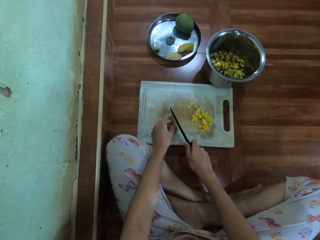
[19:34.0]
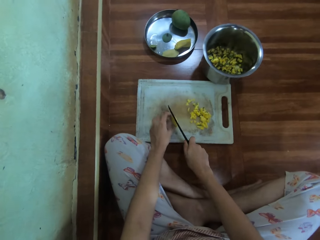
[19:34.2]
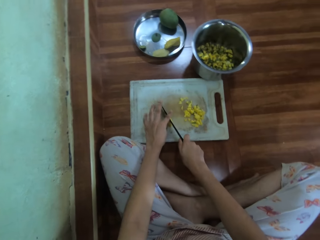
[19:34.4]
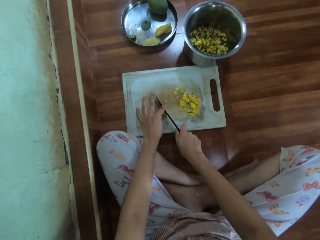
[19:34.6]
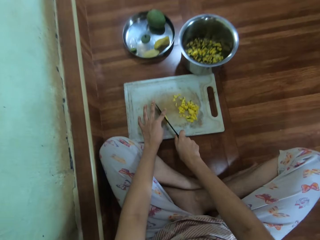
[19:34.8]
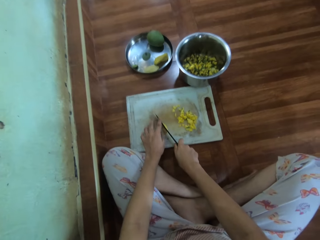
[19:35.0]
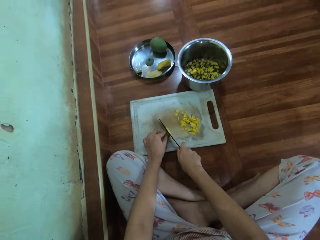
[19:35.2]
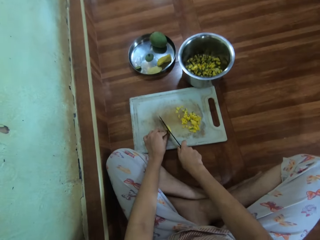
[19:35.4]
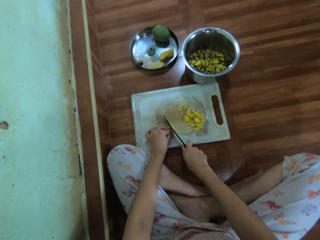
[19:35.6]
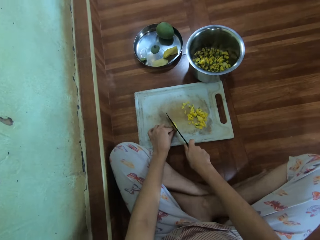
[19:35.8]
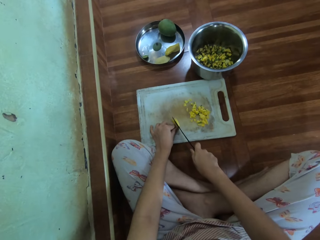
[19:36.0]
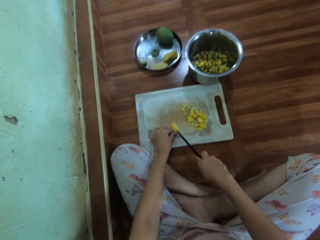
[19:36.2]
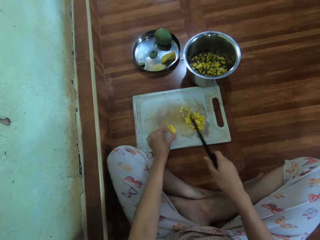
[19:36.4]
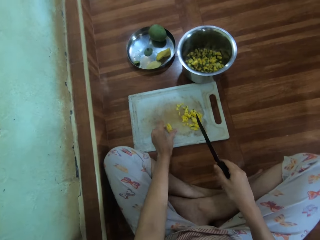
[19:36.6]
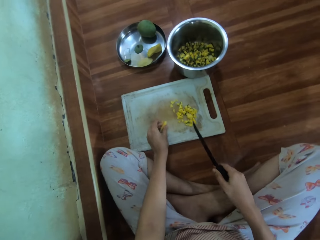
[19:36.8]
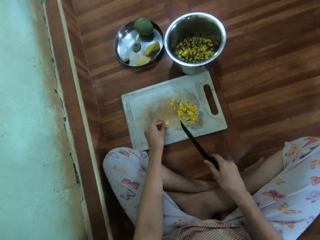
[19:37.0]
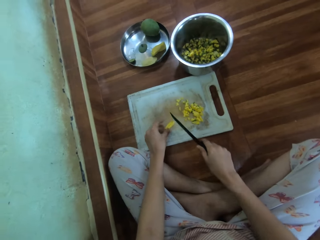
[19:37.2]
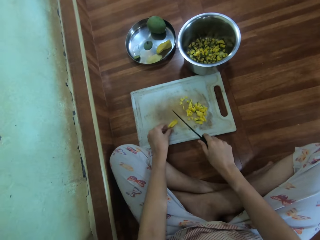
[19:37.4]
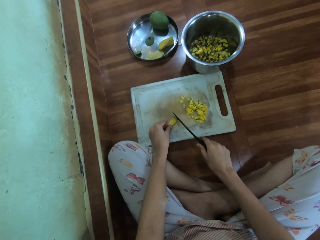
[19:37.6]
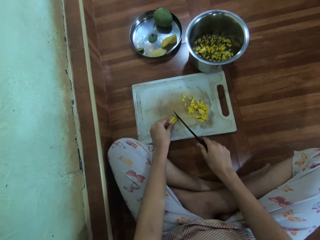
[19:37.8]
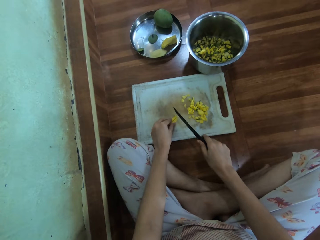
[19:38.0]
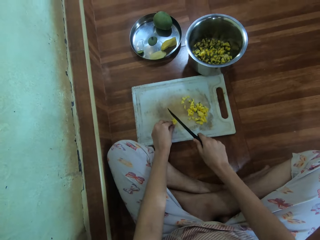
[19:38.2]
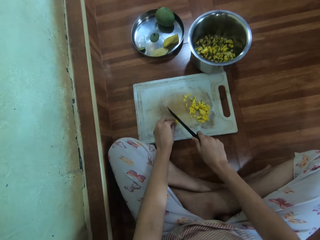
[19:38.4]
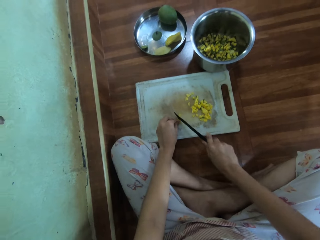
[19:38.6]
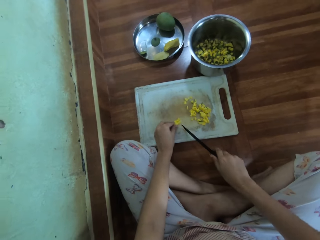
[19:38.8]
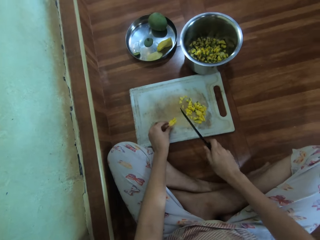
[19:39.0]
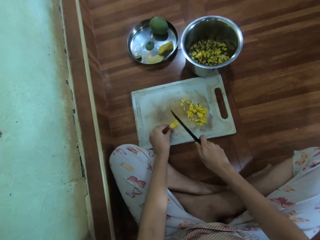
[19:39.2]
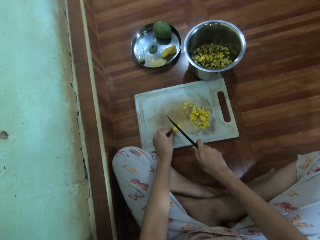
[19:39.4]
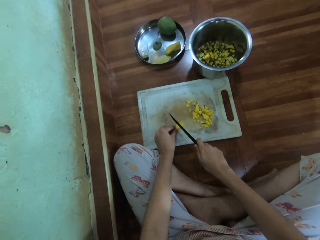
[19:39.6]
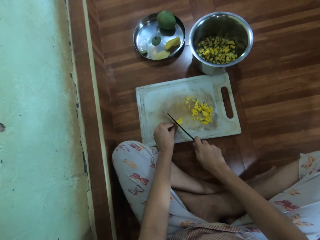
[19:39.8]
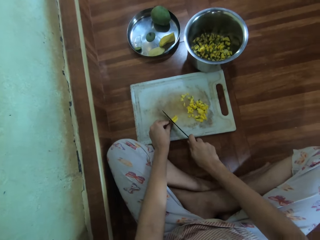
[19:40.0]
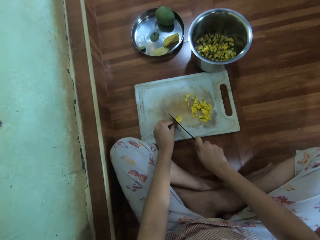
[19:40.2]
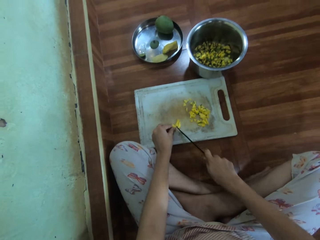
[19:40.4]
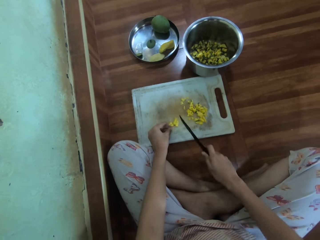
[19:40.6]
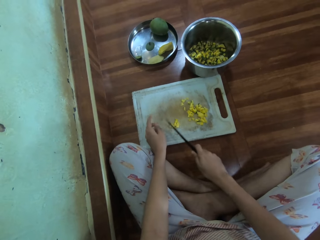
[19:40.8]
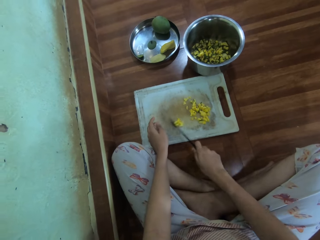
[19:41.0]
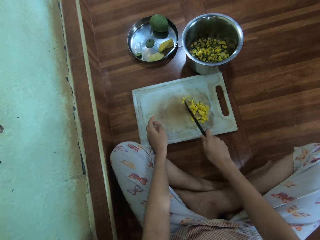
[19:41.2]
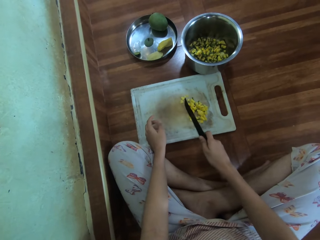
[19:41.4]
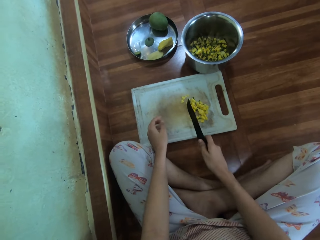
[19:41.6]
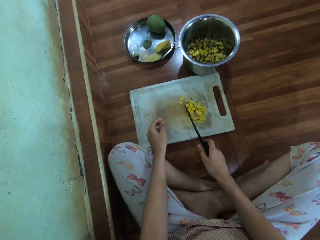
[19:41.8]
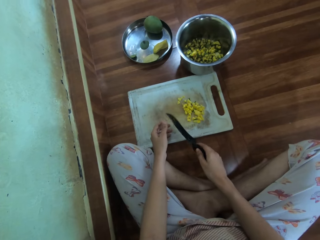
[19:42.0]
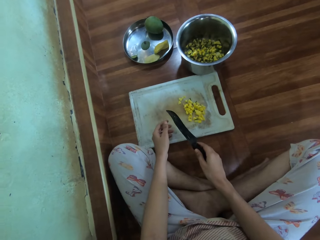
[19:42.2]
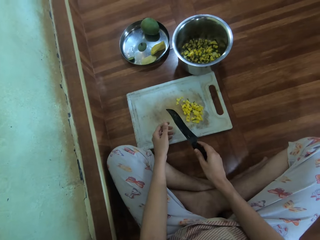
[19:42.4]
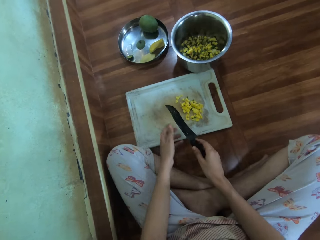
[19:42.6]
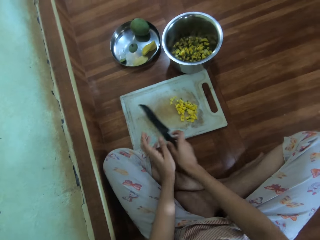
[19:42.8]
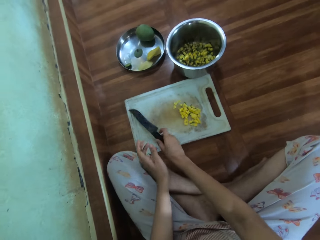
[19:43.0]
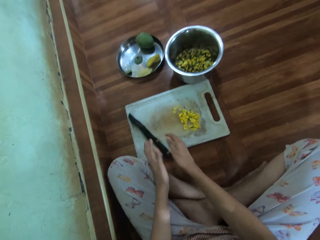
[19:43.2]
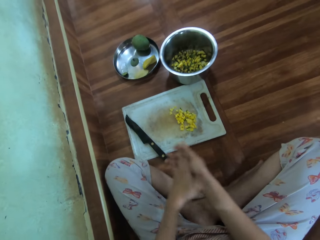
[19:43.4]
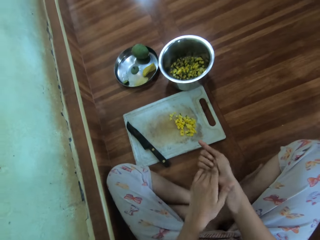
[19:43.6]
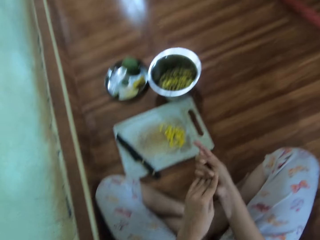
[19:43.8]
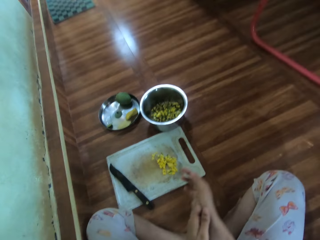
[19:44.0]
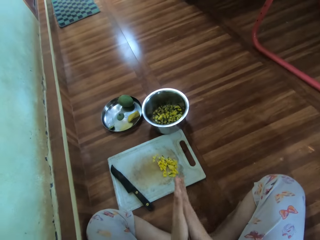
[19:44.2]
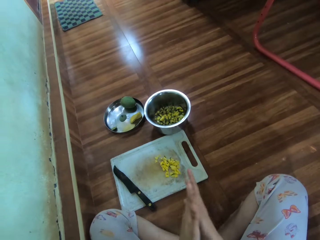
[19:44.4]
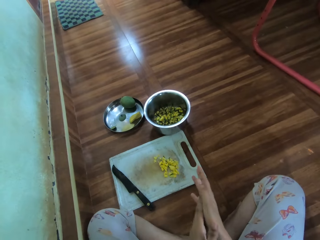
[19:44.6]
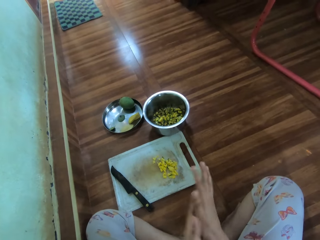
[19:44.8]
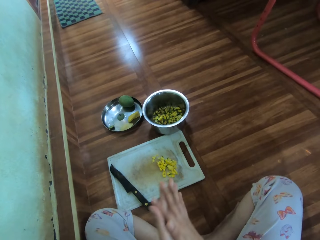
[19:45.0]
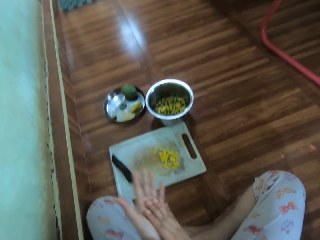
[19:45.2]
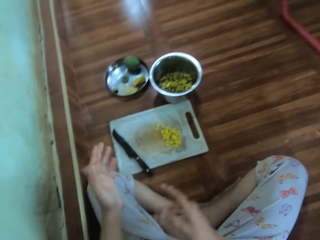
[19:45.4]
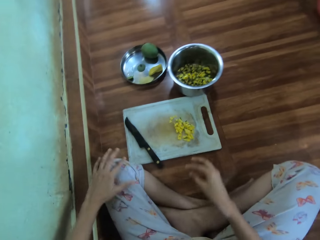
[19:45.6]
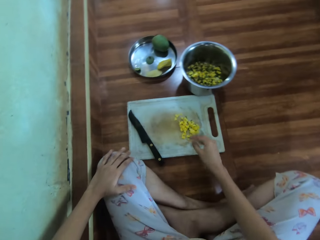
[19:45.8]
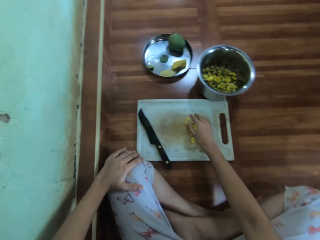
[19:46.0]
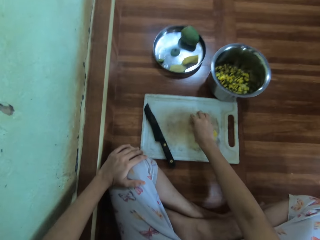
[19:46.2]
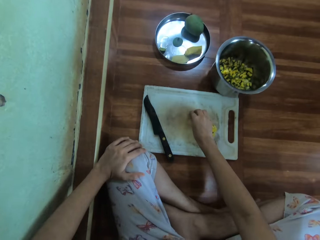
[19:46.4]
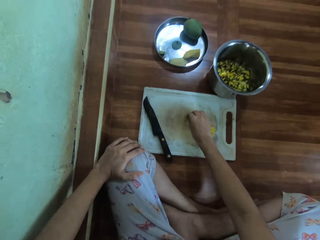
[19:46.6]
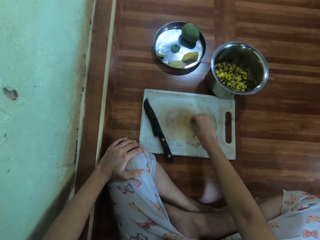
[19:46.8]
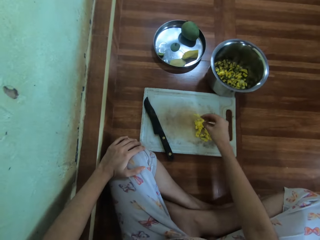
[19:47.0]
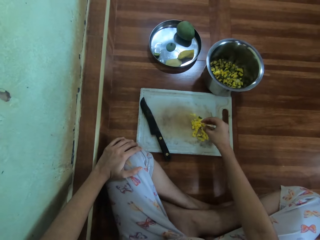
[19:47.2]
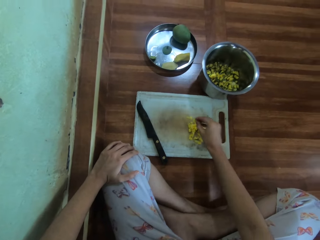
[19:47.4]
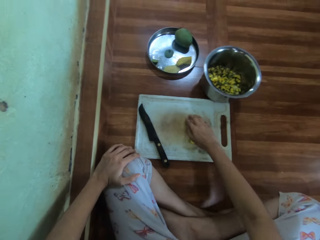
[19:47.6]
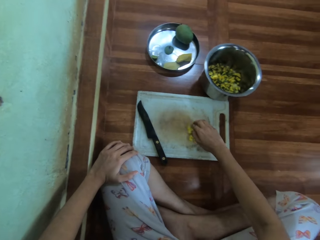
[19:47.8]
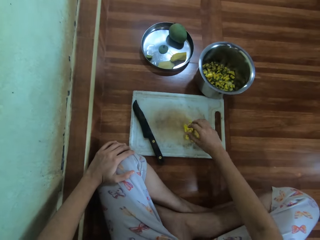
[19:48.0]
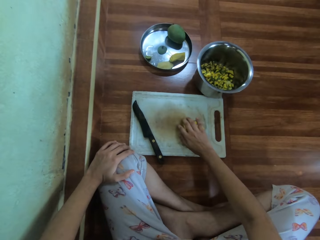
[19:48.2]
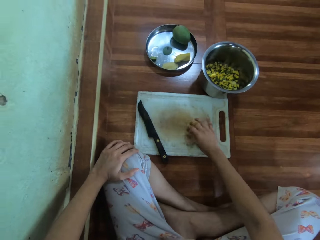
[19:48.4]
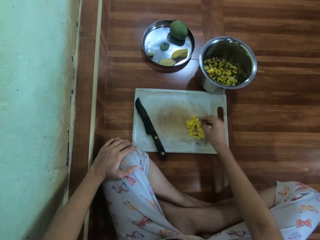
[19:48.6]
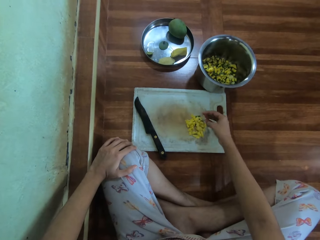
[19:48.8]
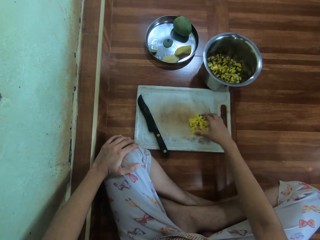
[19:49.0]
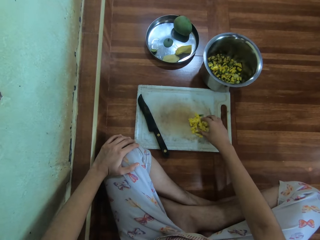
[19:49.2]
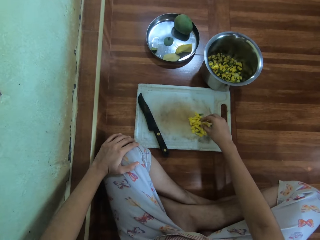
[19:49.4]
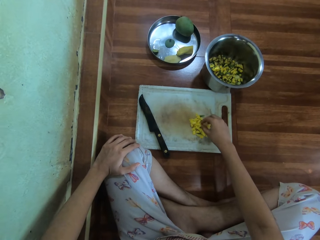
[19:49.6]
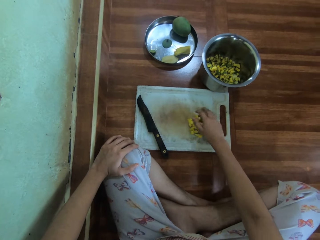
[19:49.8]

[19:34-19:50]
The camera wearer moves the diced mango. He puts the knife on the chopping board. He rubs his hands. He gathers the diced mango. He picks the piece of mango.

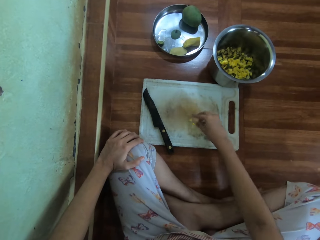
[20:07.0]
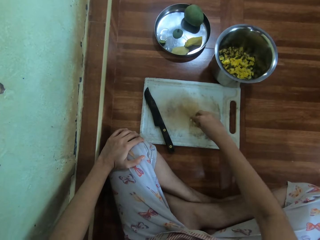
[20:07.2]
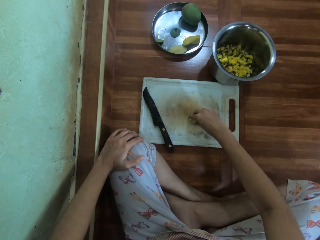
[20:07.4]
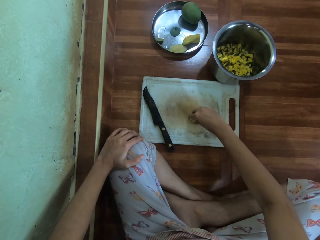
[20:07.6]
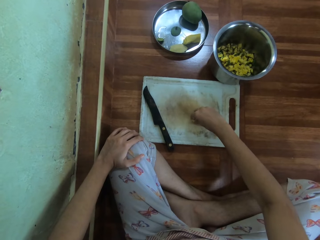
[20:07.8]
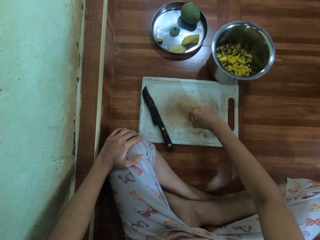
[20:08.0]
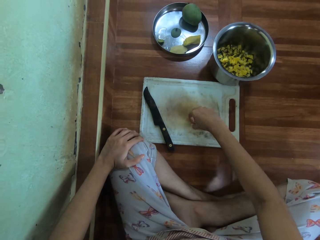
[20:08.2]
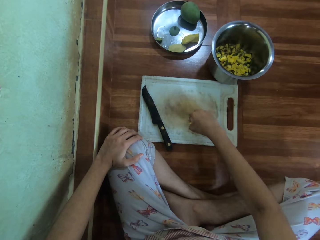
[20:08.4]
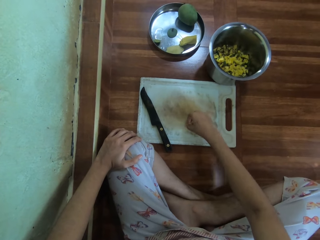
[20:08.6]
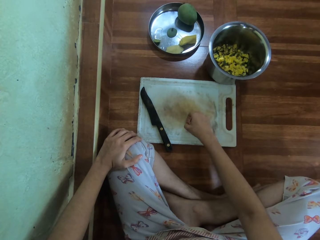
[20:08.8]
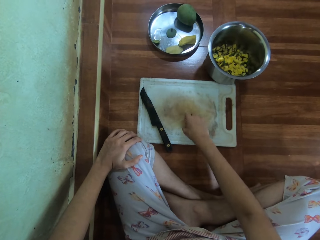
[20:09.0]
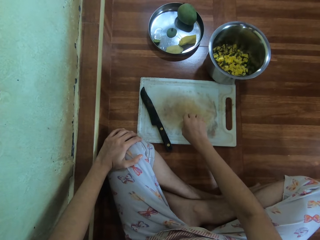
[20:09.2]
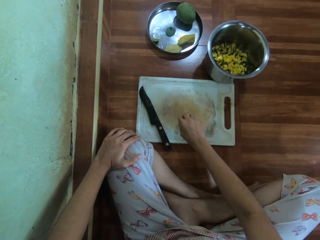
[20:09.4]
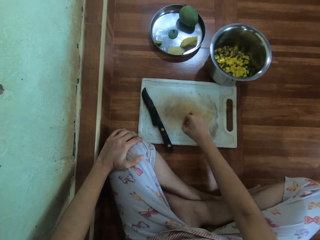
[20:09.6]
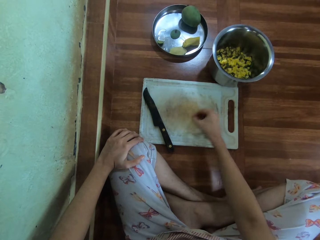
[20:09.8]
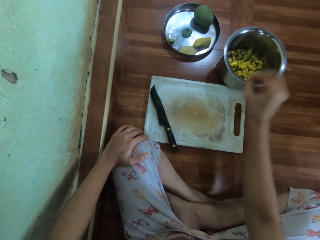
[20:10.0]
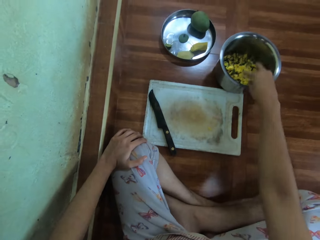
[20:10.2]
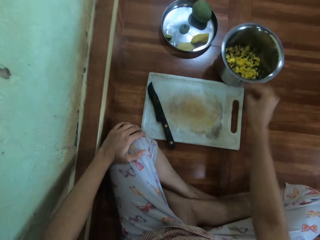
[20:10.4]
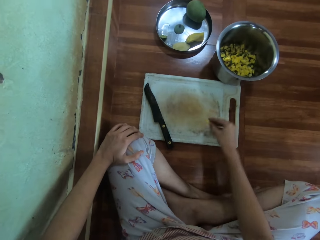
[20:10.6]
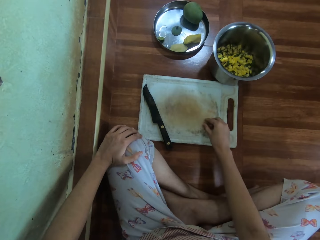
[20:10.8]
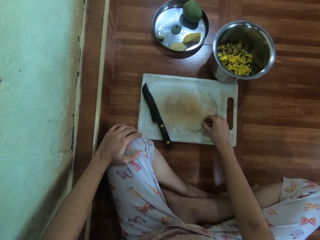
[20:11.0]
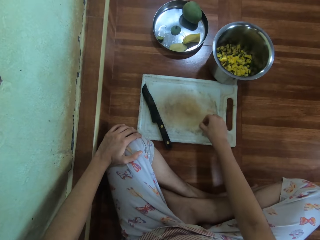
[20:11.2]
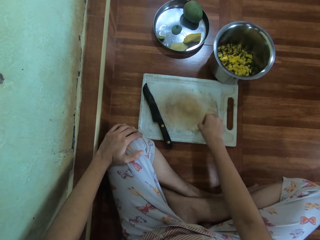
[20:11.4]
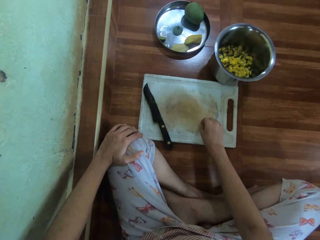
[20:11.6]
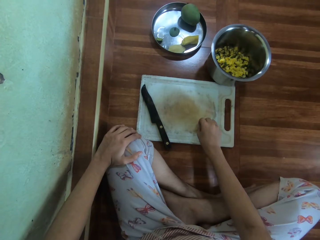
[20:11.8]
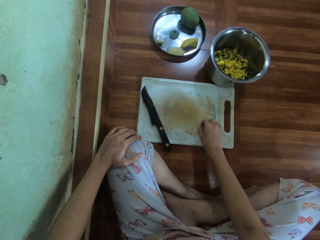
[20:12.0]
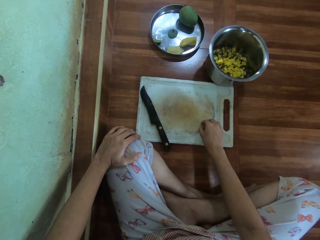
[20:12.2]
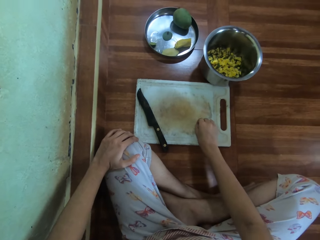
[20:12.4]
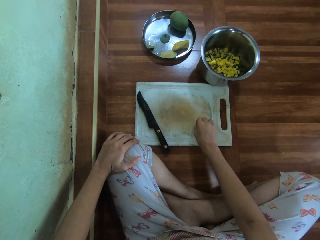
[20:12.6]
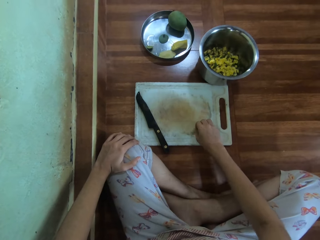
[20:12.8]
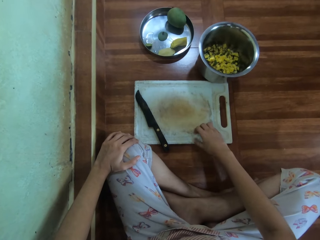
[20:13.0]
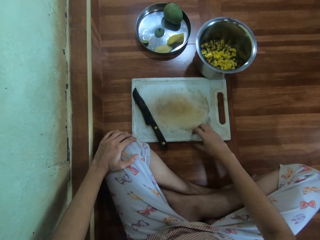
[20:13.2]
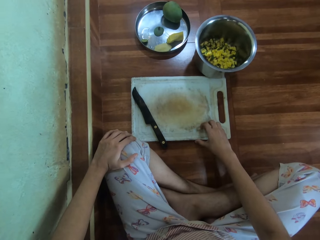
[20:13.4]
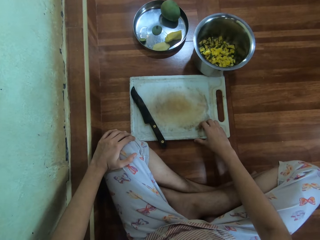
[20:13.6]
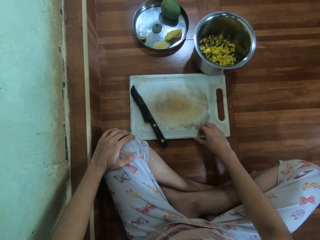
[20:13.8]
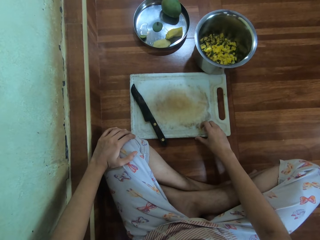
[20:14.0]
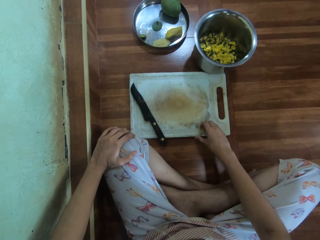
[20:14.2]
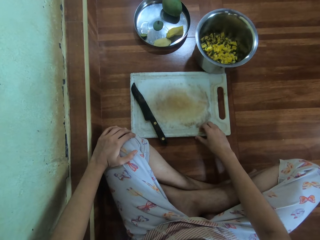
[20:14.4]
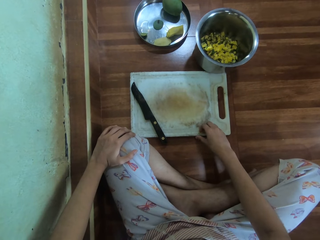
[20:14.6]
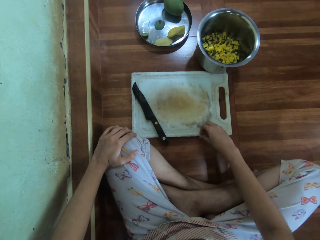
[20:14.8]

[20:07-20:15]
The camera wearer gathers the diced mango. They pick the diced mango, place the diced mango in a pot, and pick the diced mango.
